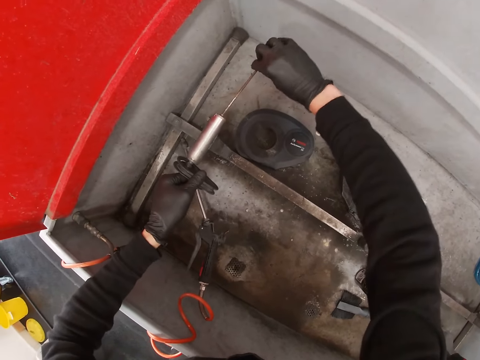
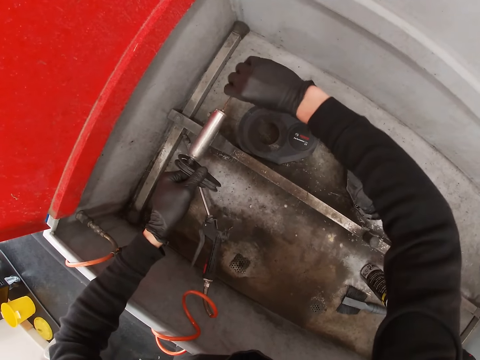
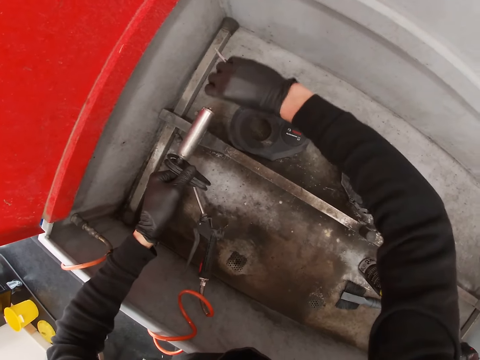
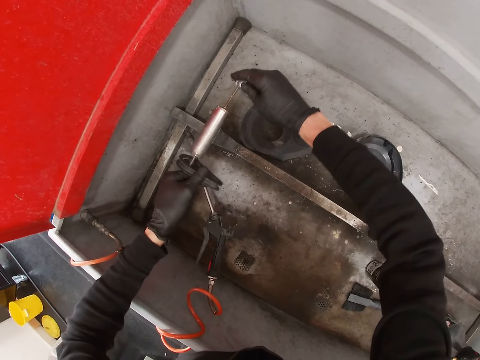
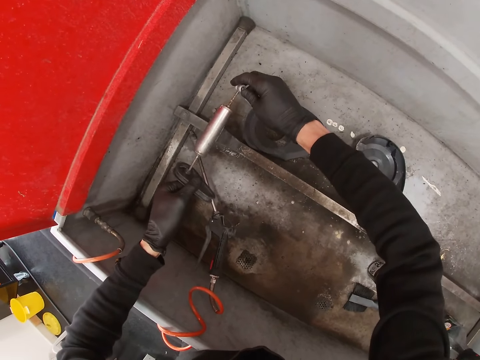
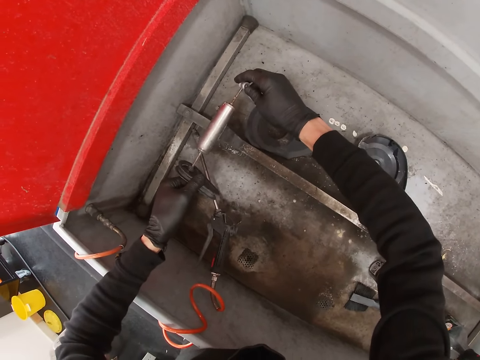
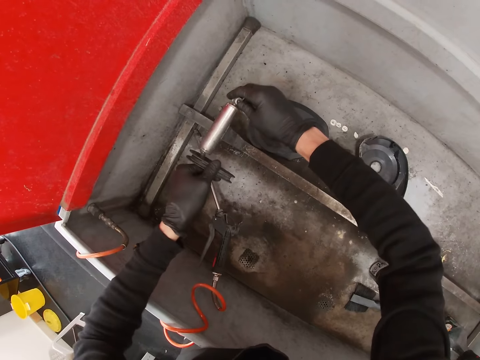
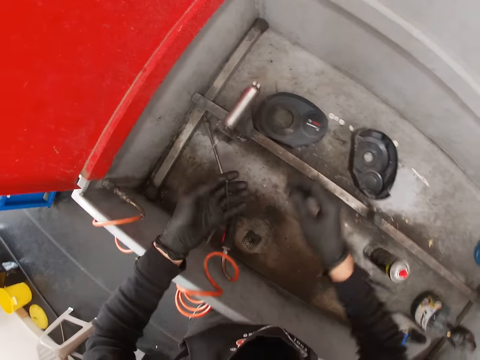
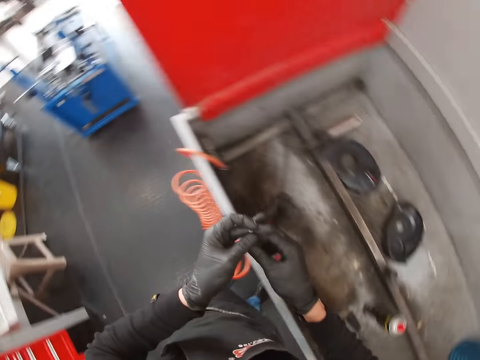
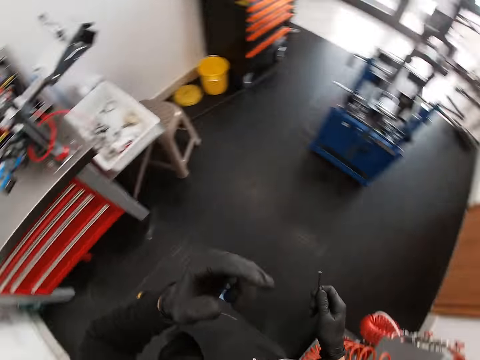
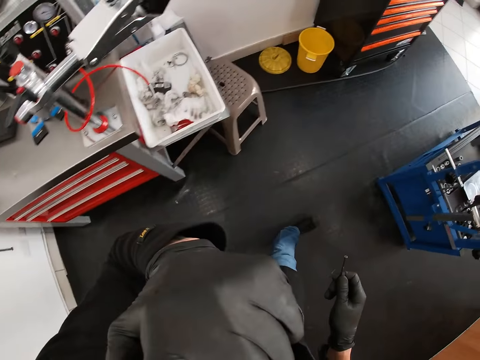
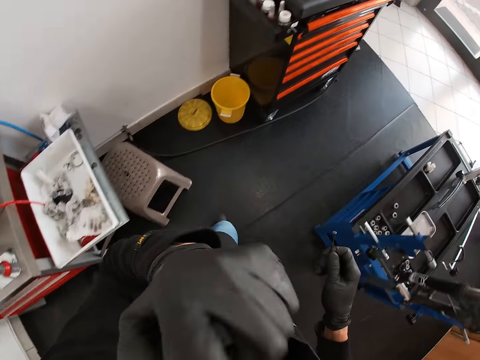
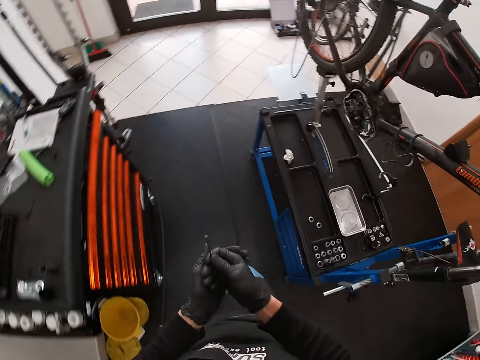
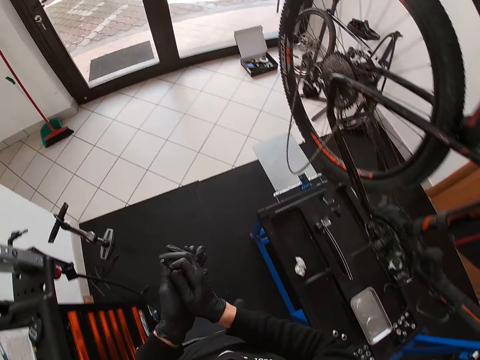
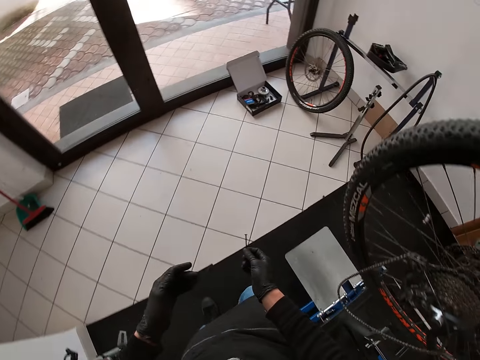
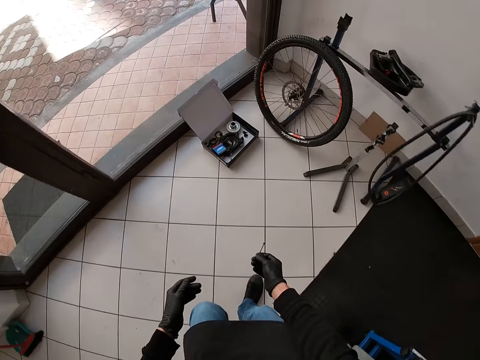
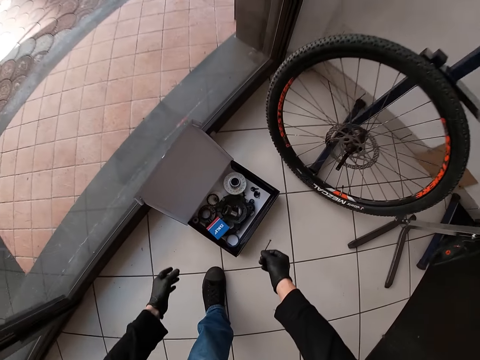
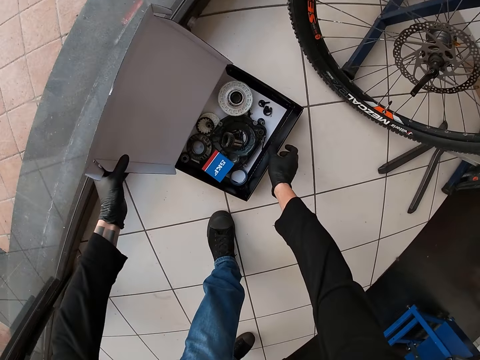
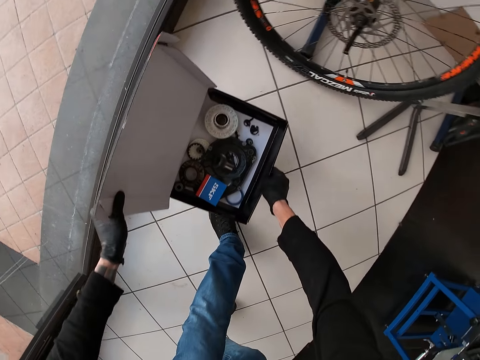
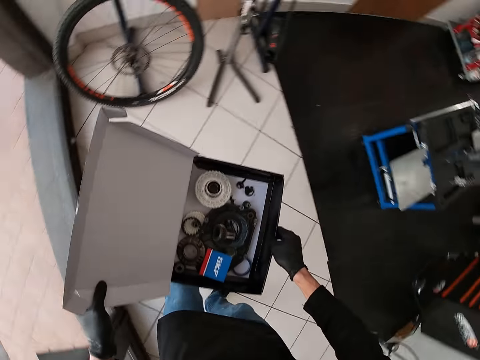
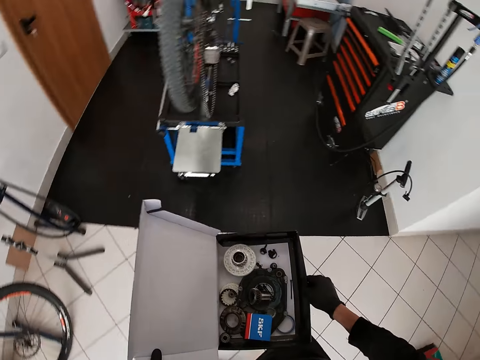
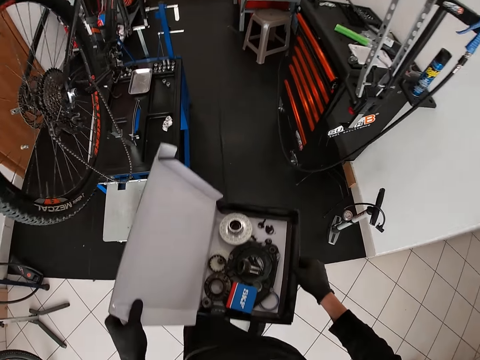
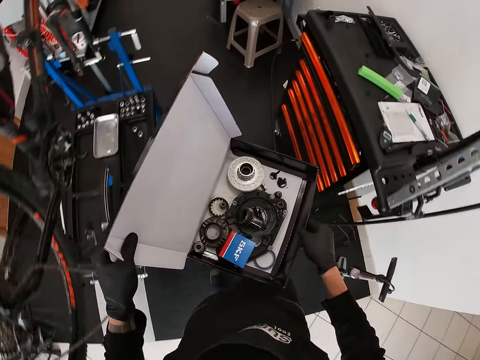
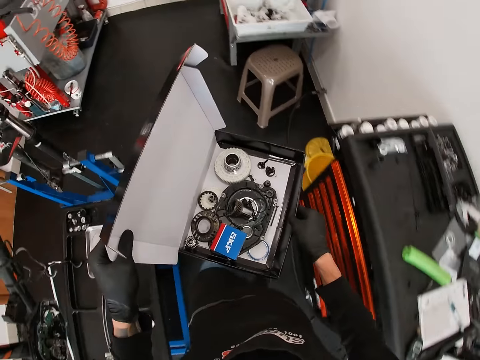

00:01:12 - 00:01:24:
The camera wearer picks the metal. He passes the bolt from his left hand to his right hand. He walks towards the box. He drops the bolt in the black carton box with his right hand. He holds the black carton box containing spare parts with his left hand. He picks the black box with both hands. He carries the box of bicycle parts.

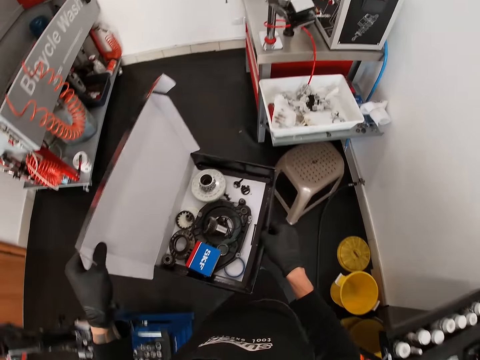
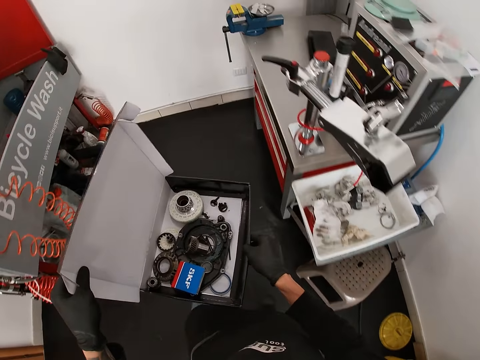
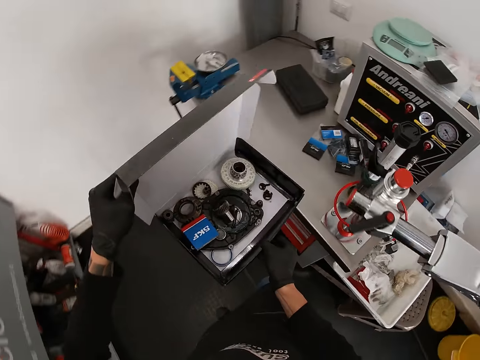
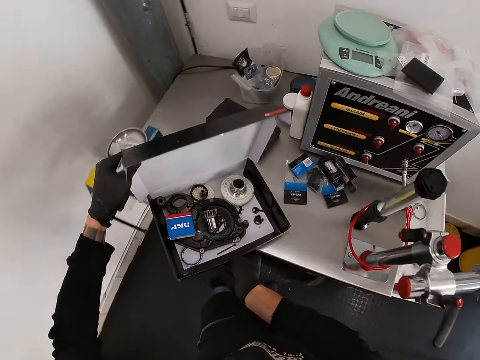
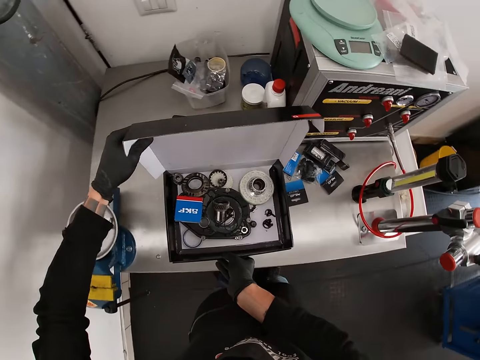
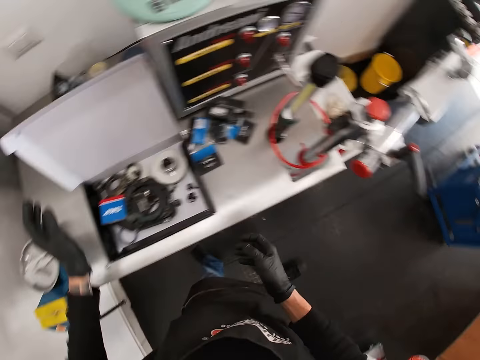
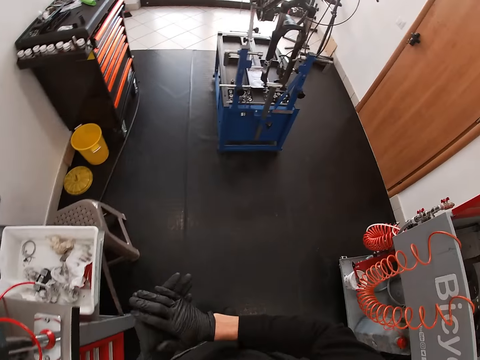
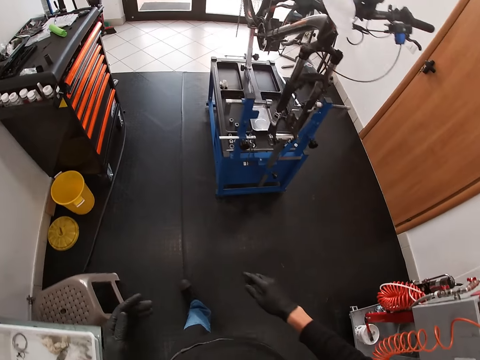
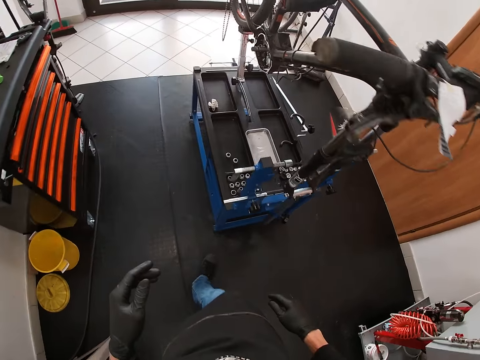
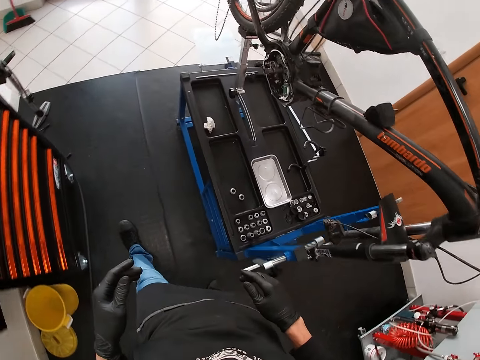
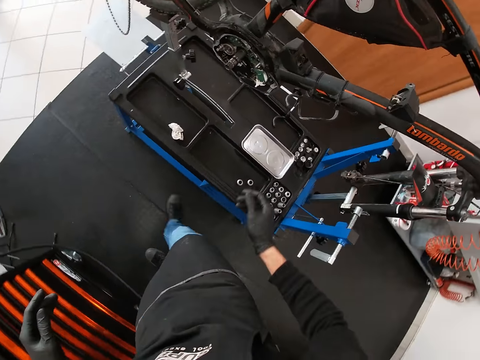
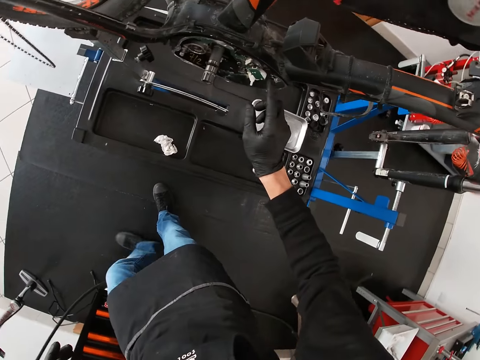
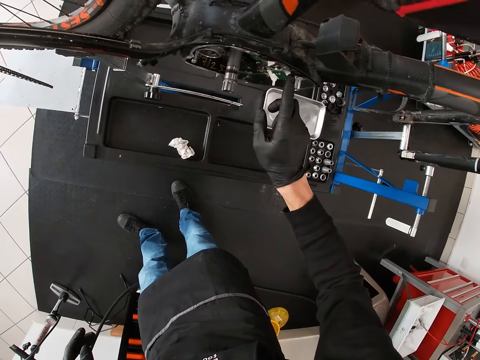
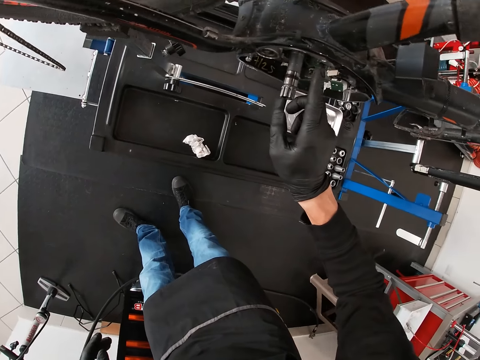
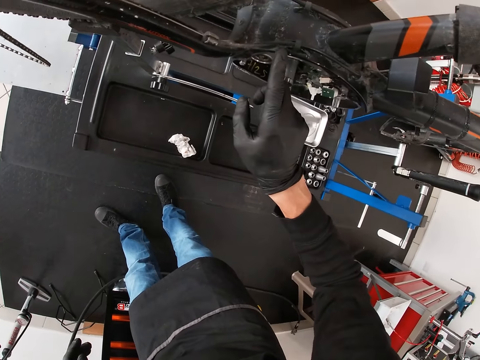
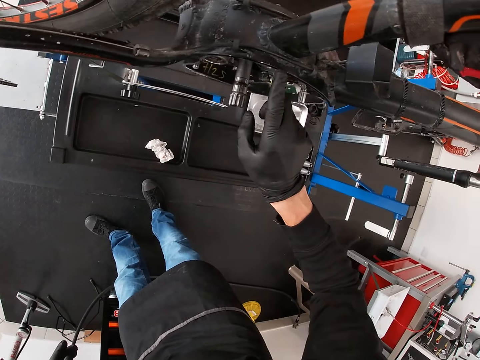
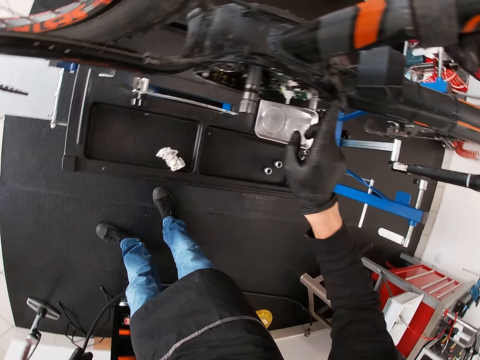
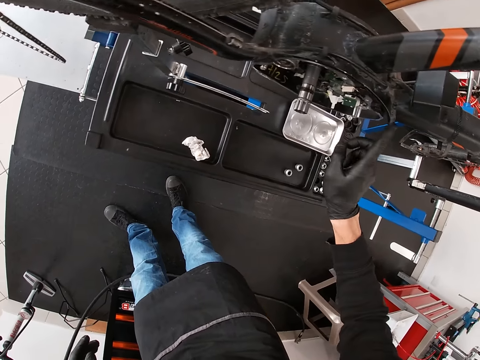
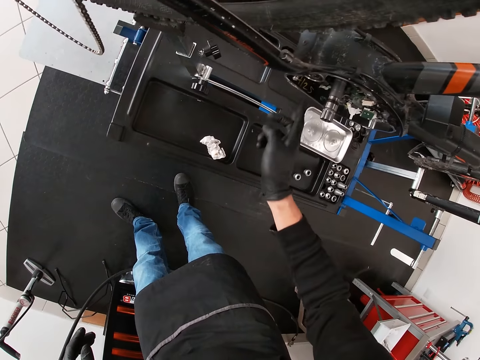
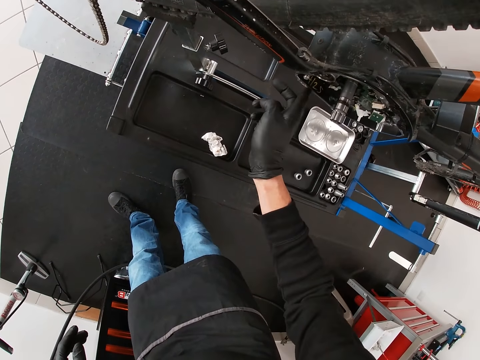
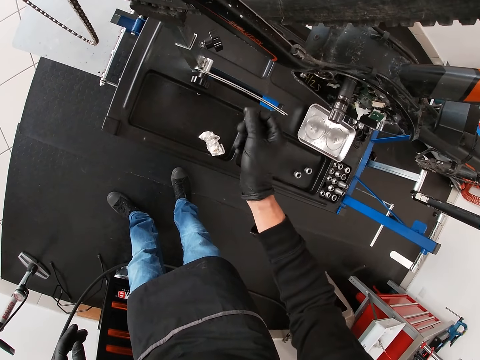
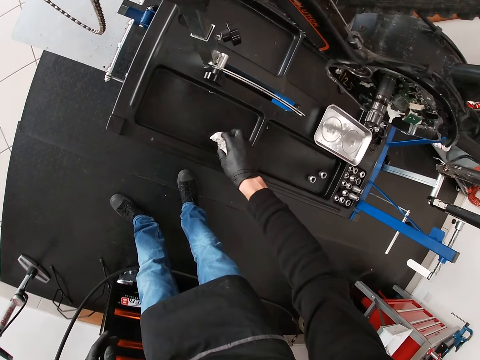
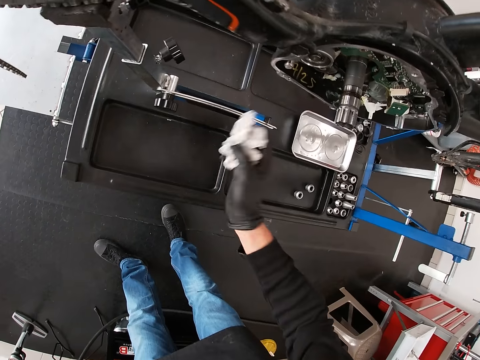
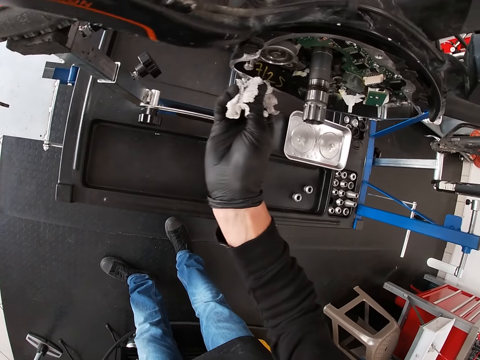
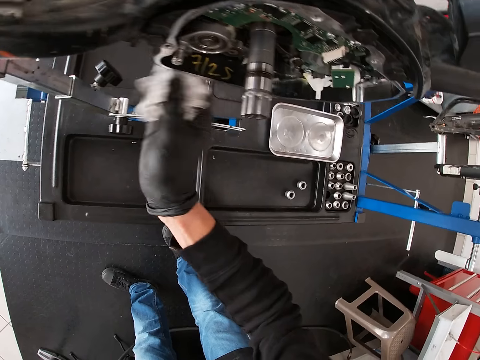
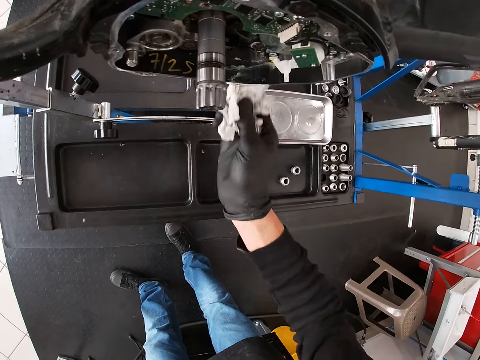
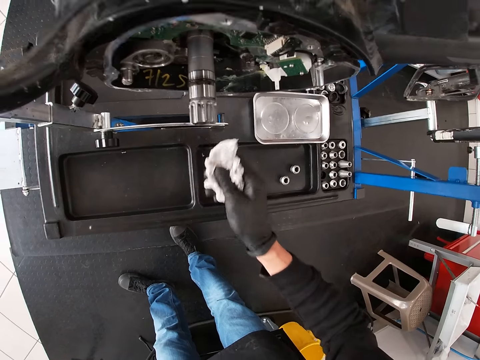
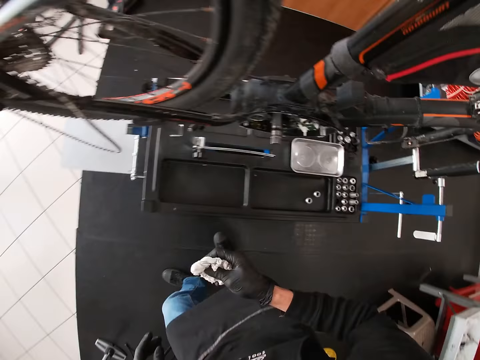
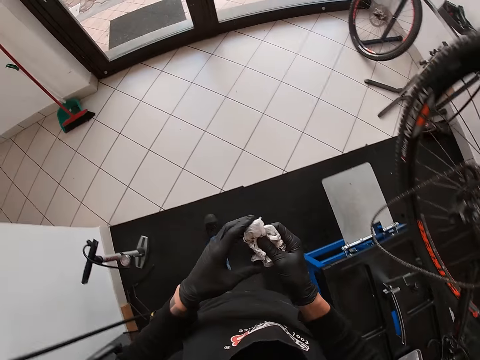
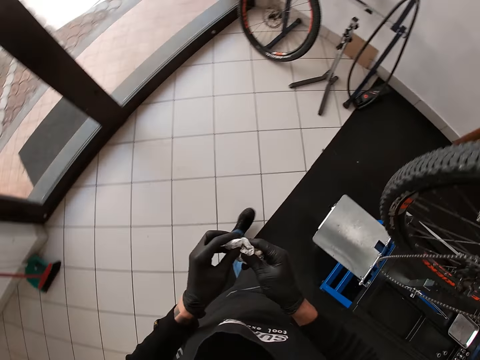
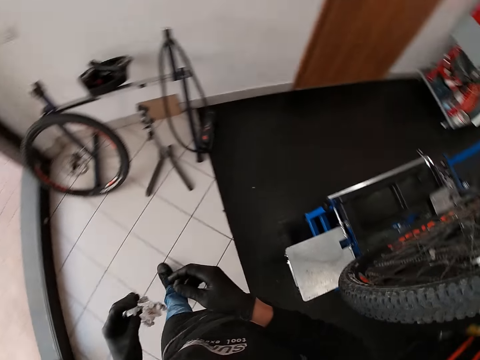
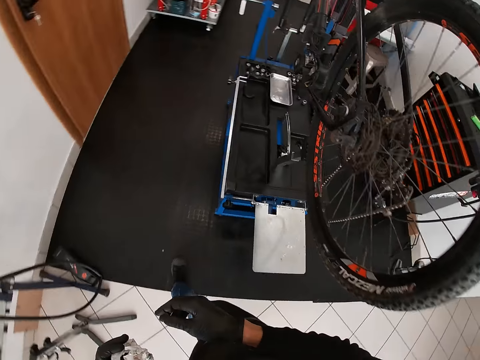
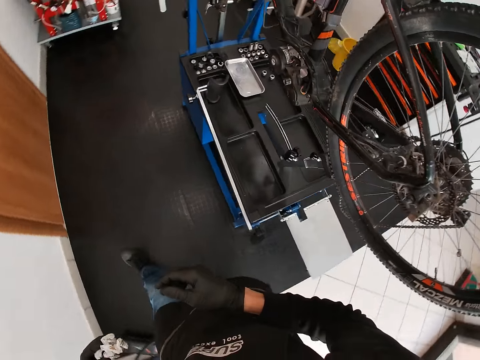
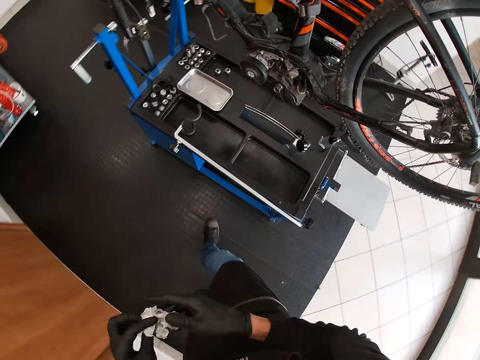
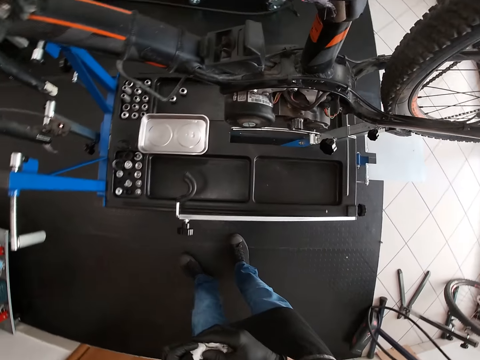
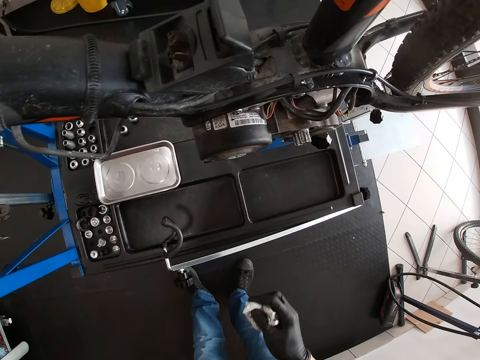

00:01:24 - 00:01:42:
The camera wearer drops the black box on a workshop table with both hands. He walks towards the bicycle holder. He points at the chain of the bicycle. He moves his right index finger in the bicycle crank. He picks the tissue paper on the workbench with his right hand. He cleans the bicycle crank with the tissue paper in his right hand. He walks to the other side of the bicycle.
